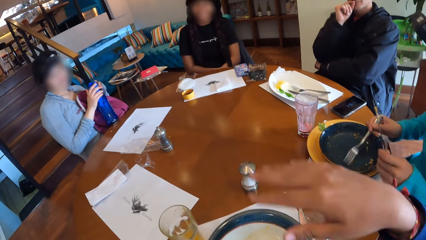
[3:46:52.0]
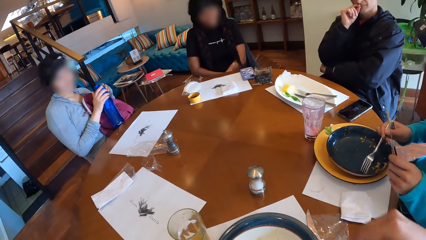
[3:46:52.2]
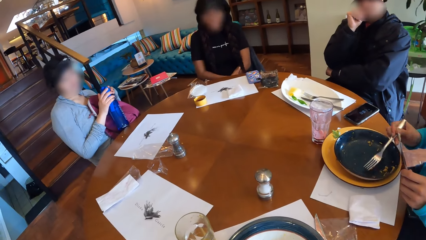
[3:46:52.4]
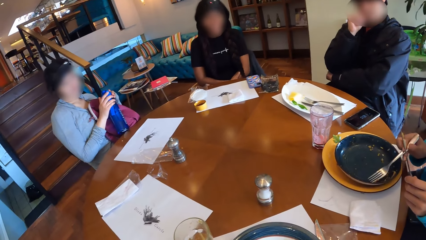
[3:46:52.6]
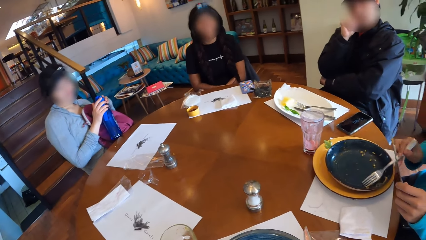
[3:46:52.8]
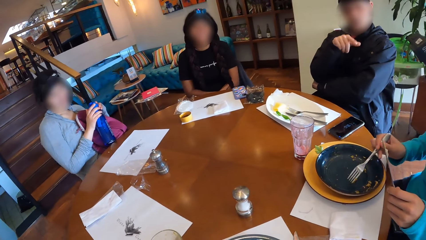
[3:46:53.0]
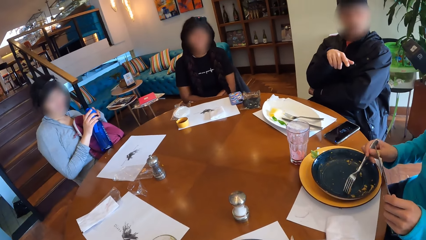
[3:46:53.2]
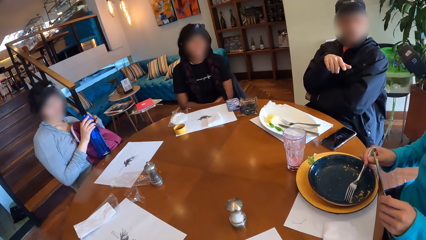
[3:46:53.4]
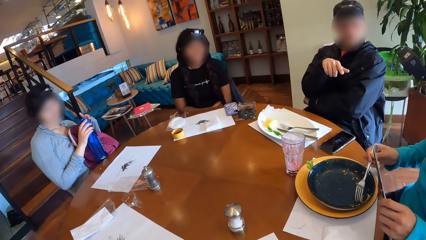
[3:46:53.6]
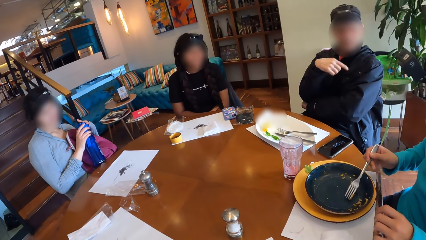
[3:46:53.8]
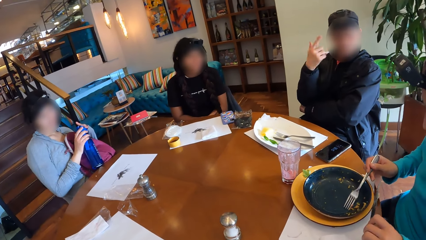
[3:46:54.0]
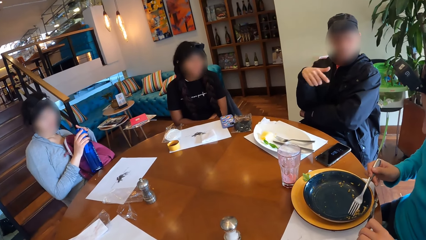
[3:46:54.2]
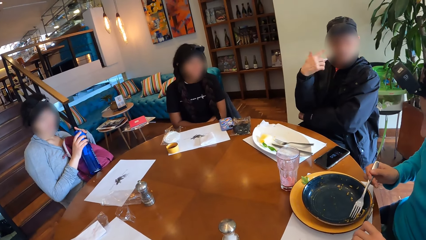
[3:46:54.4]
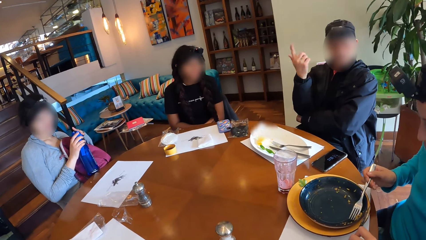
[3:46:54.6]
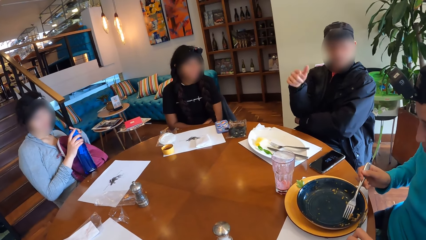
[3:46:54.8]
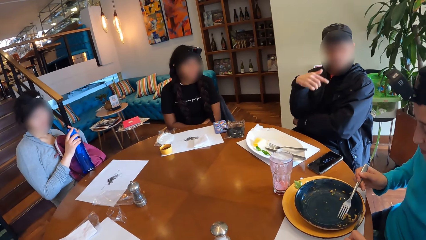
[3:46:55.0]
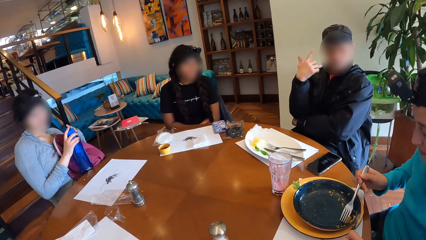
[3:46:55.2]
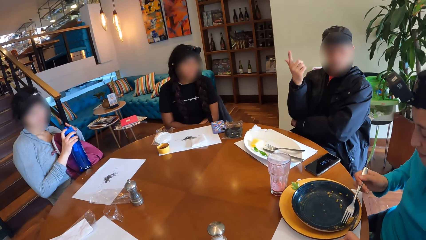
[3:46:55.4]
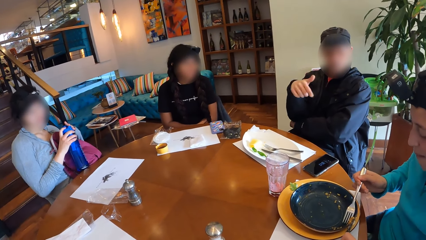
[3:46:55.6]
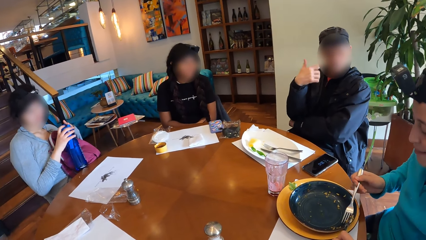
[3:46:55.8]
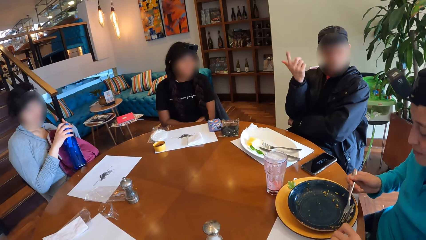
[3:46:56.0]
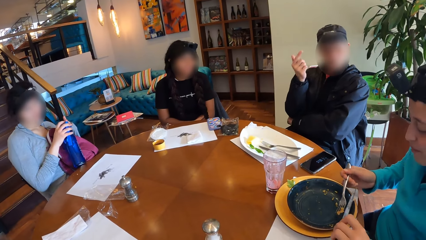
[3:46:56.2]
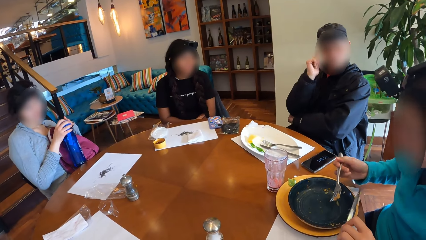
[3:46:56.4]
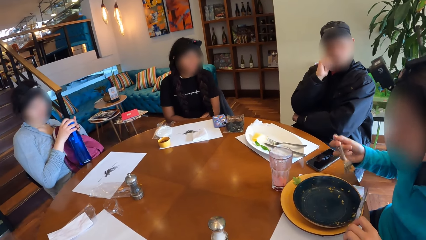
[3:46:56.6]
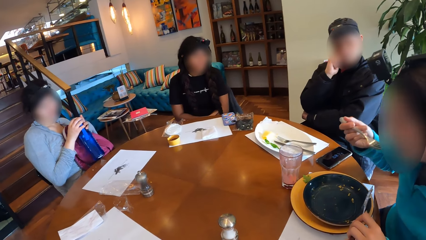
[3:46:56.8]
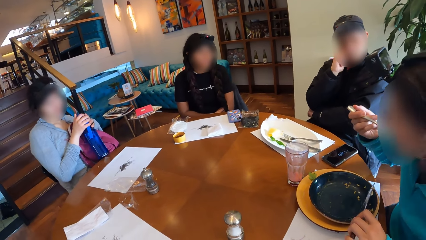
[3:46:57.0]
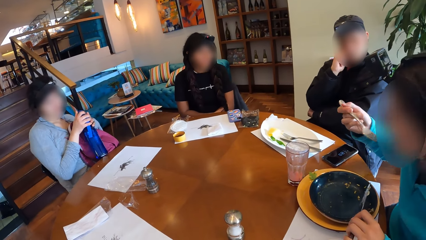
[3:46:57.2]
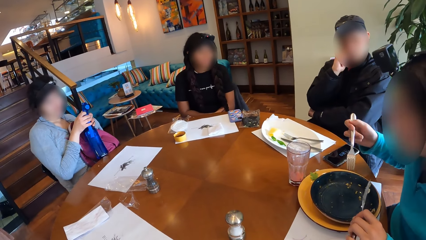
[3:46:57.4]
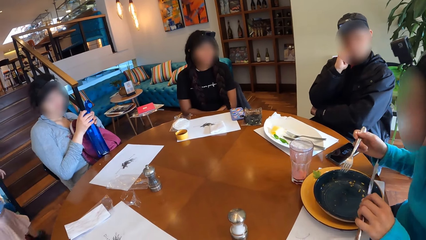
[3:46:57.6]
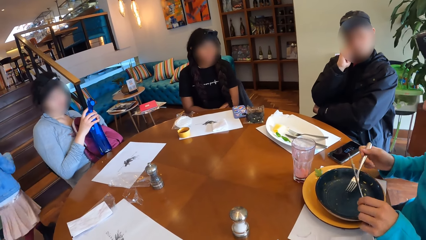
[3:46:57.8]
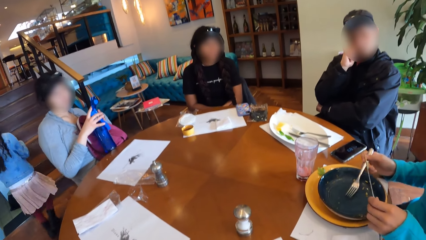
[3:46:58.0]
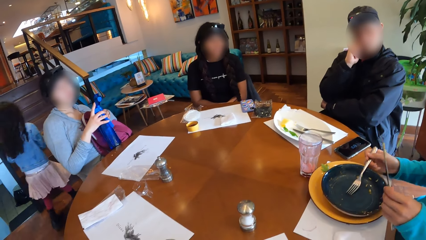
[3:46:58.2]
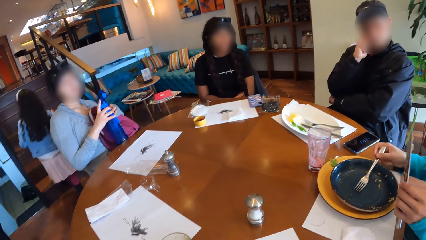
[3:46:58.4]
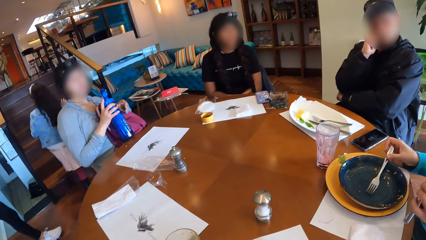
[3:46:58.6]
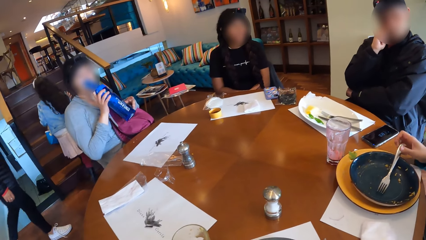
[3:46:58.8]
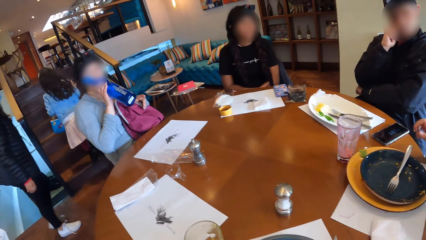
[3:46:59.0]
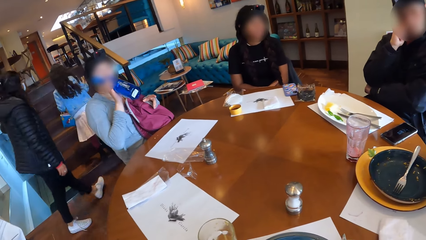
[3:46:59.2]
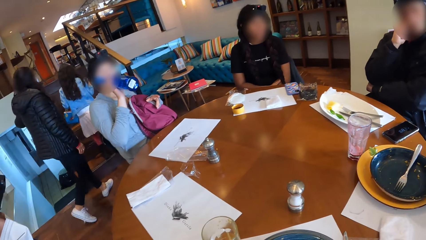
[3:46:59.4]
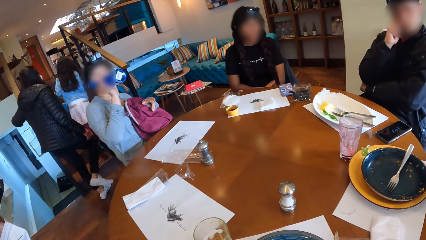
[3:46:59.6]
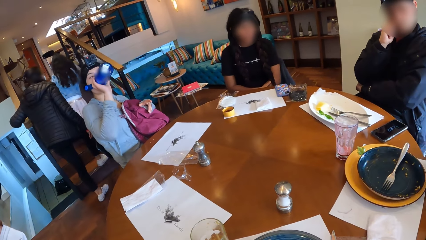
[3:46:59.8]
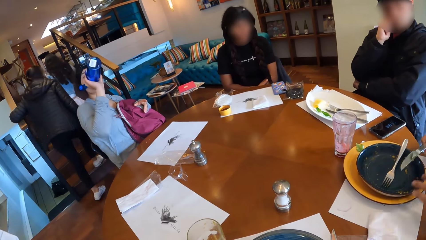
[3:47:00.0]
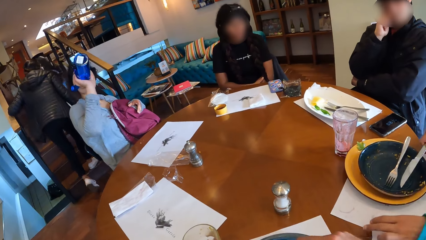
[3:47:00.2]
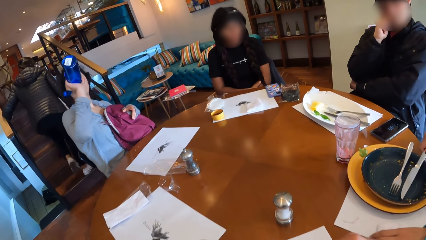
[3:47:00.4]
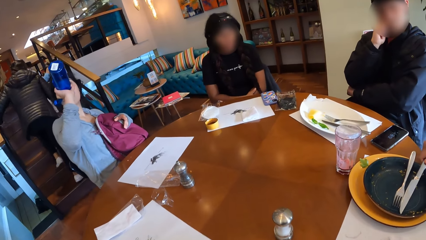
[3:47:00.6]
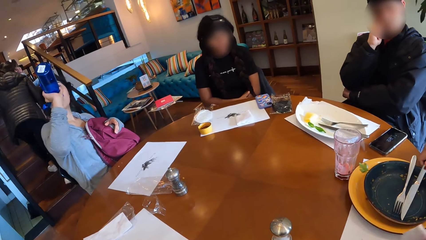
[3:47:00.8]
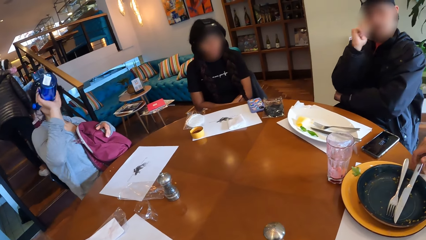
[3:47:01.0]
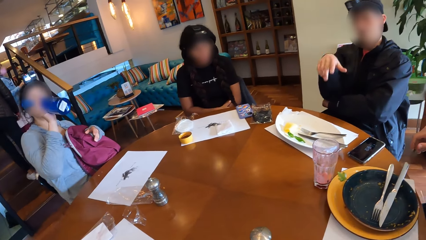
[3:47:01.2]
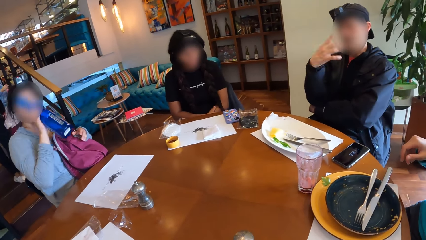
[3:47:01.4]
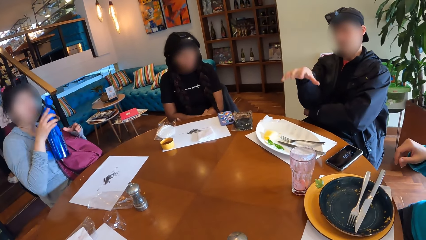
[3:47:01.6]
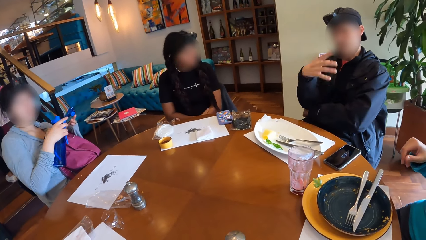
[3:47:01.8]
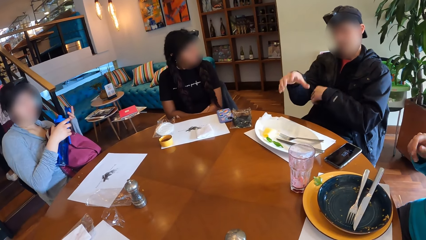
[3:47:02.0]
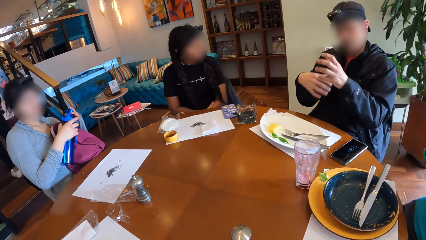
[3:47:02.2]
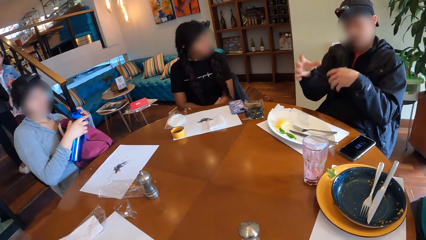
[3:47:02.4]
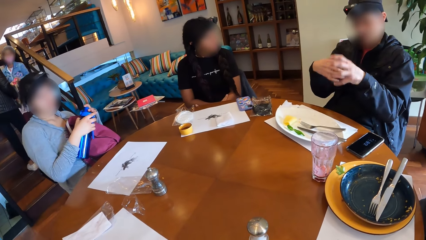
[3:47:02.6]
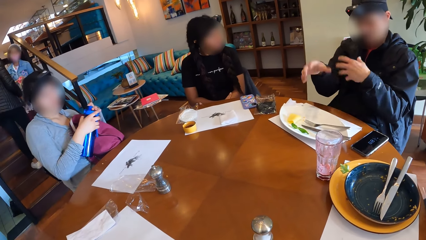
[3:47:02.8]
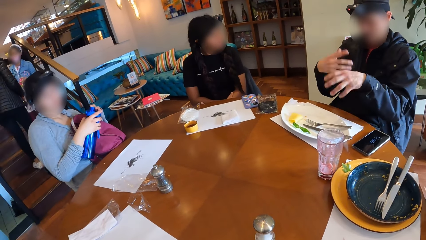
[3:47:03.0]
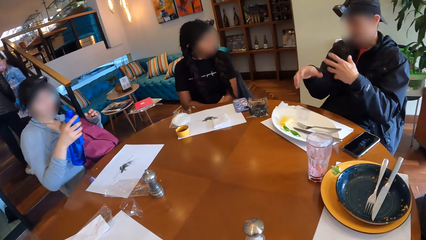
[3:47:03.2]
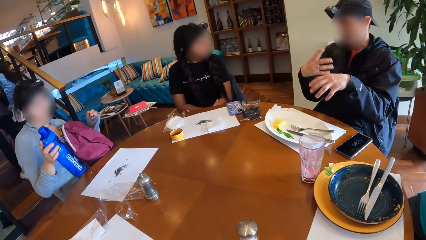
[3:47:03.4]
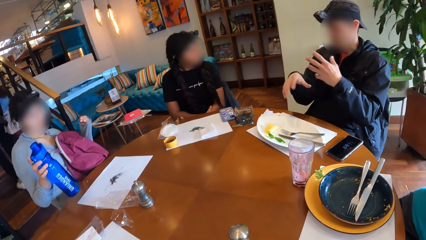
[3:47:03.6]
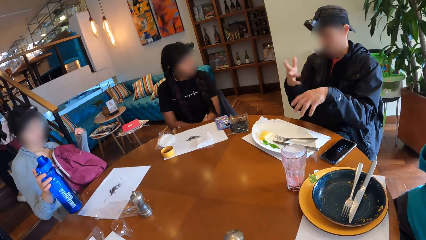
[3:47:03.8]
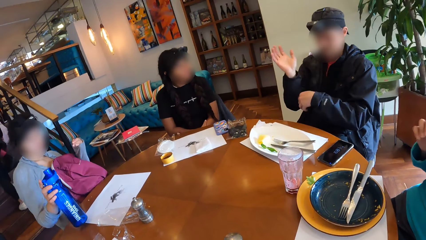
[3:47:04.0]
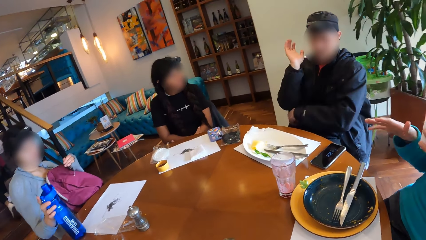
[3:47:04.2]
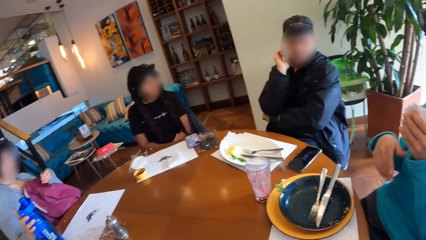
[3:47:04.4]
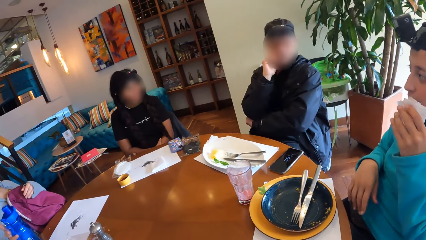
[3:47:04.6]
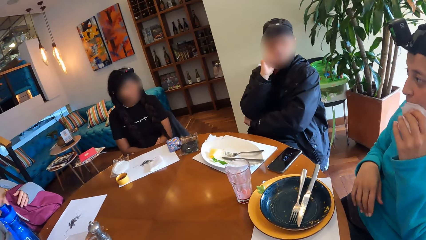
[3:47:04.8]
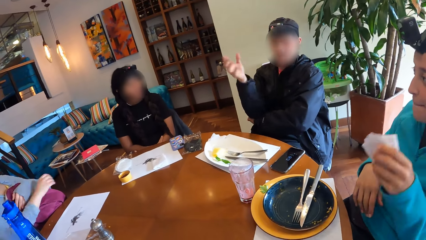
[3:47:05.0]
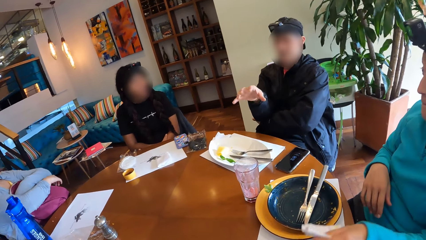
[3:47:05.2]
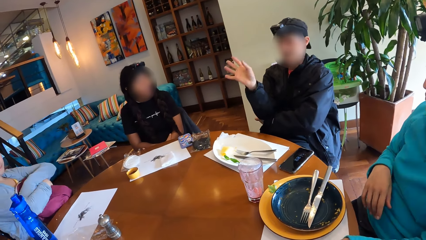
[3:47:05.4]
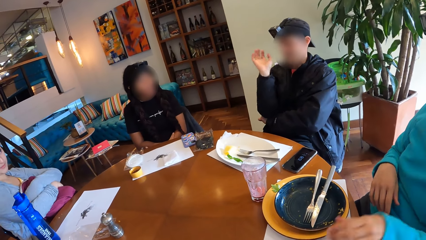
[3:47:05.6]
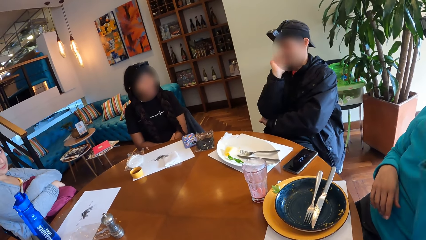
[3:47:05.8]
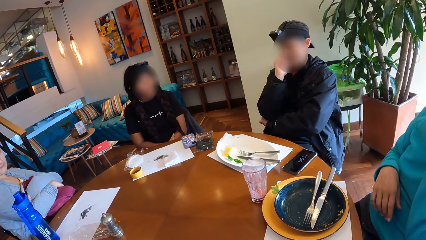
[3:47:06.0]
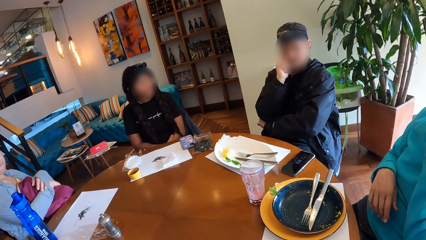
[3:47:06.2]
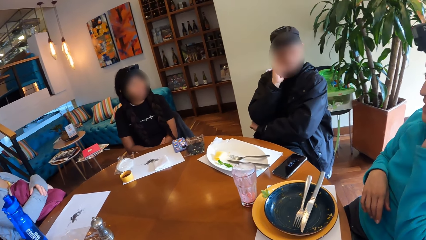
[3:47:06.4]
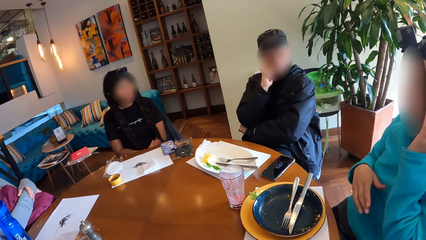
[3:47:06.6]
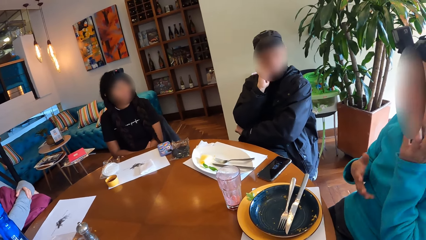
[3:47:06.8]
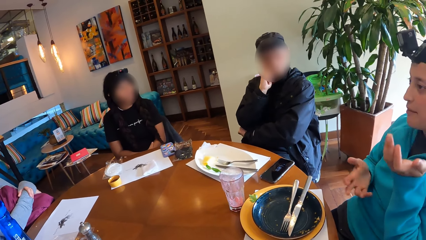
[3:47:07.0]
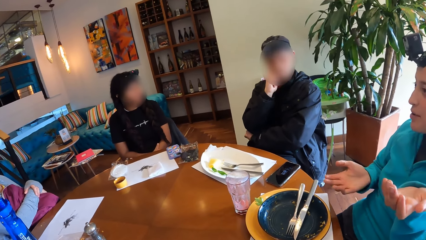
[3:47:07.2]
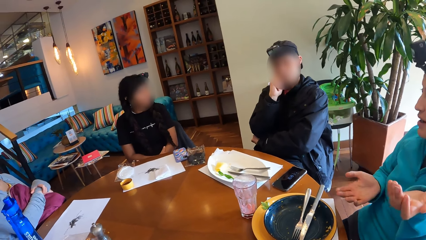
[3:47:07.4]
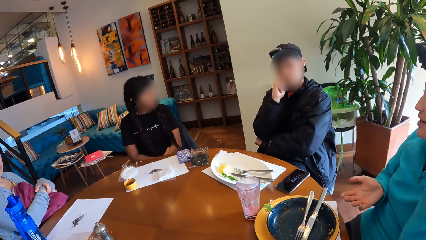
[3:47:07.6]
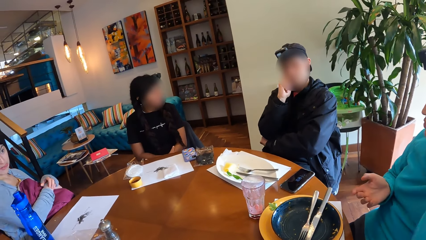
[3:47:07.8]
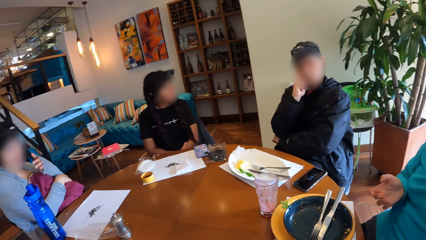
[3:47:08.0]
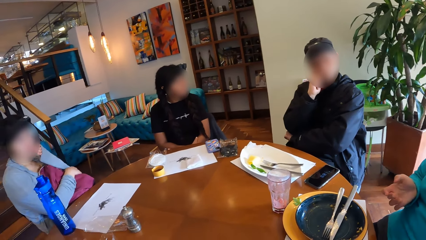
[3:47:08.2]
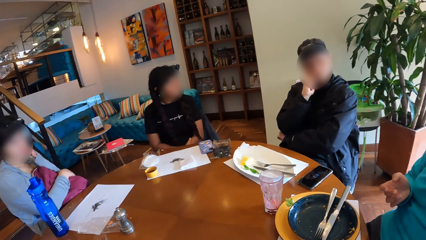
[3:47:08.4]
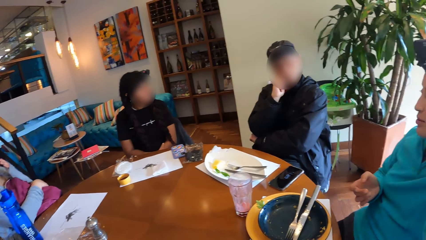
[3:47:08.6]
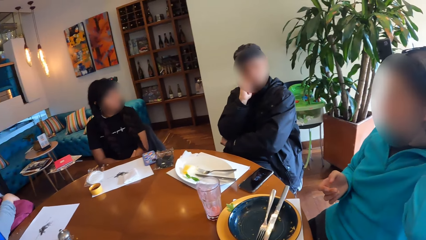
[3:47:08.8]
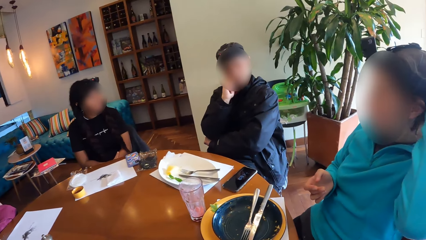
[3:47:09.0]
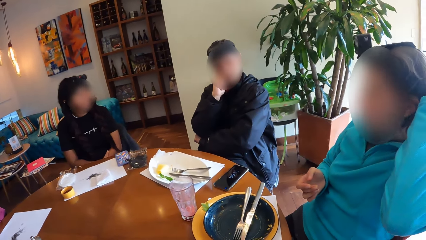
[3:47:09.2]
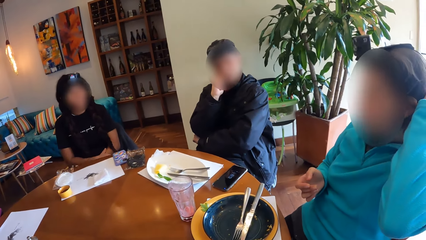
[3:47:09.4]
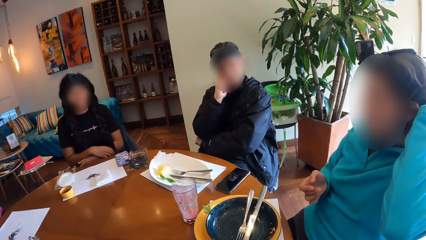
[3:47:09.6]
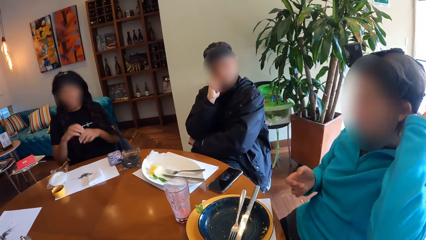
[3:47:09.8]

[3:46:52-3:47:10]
The camera wearer moves their hand and interacts with three women and a man. The man moves his hand. A woman puts rice on the fork in her right hand with the knife in her left hand. She moves the fork in her right hand towards her mouth. She collects food with the fork. Another woman opens the water bottle with her right hand. The first woman drops the fork in her right hand on the plate on the dining table. The second woman drinks from the water bottle in her right hand. The first woman drops the knife in her right hand on the plate on the dining table. She takes a serviette from the dining table with her left hand. The man moves his hands. The second woman closes the water bottle in her right hand with her left hand. She drops the water bottle in her right hand on the dining table. The first woman moves her hand. She cleans her mouth with the serviette in her left hand. She drops the serviette in her left hand on the dining table. The second woman rests both hands on the backpack. The first woman interacts with the camera wearer, the second woman, a third woman and the man. She moves her hands.
